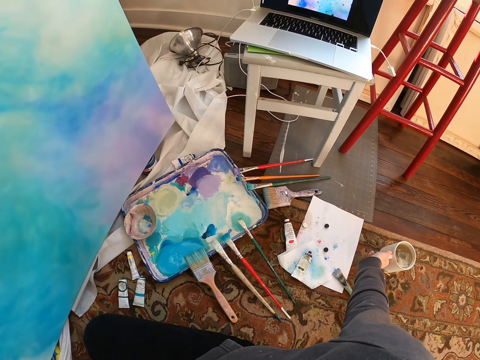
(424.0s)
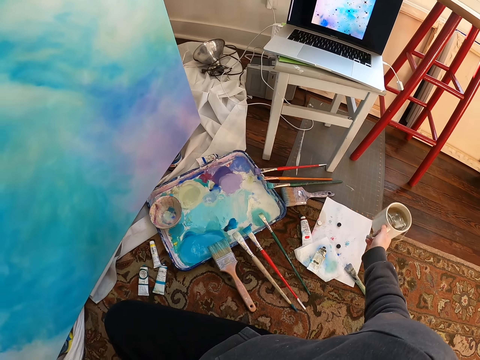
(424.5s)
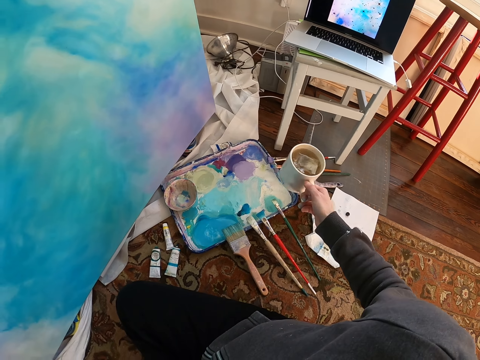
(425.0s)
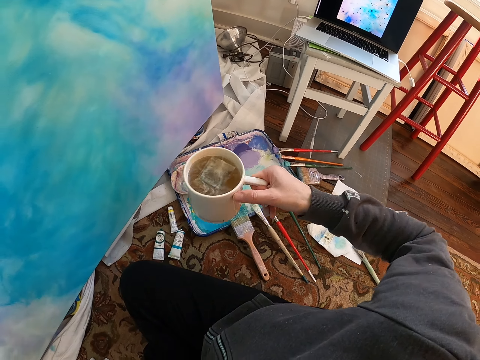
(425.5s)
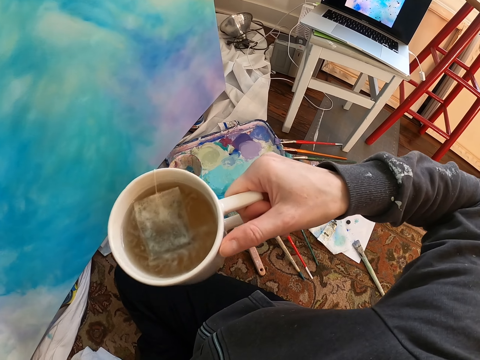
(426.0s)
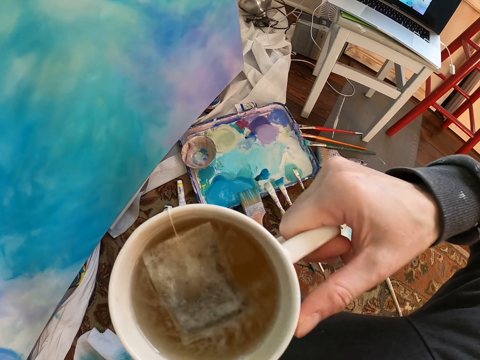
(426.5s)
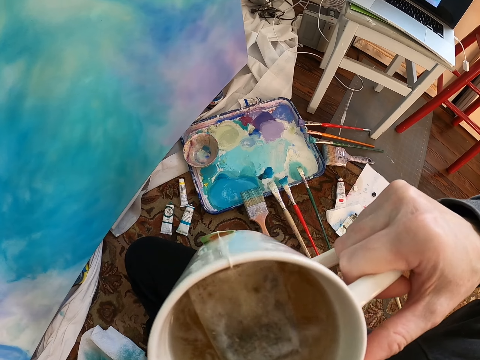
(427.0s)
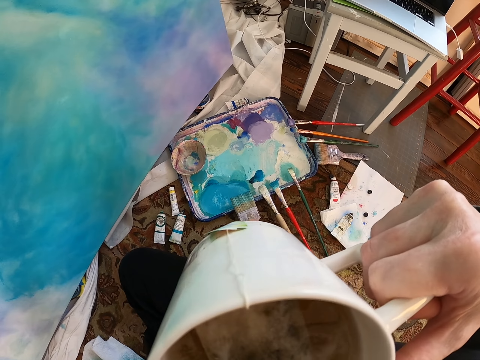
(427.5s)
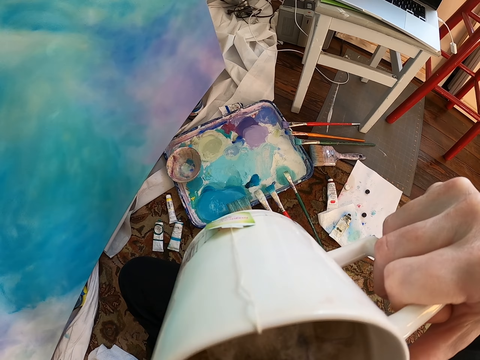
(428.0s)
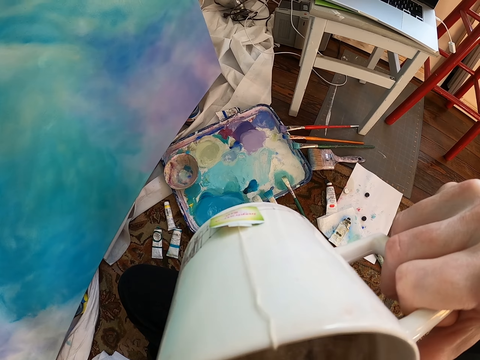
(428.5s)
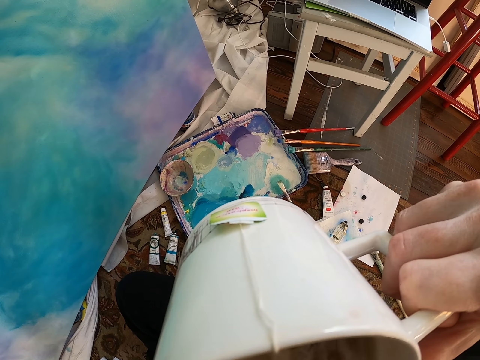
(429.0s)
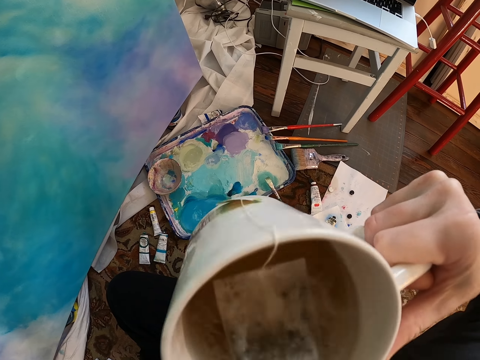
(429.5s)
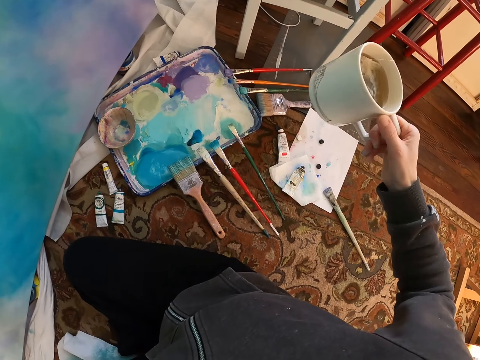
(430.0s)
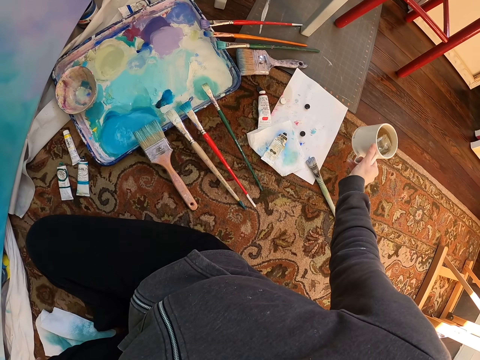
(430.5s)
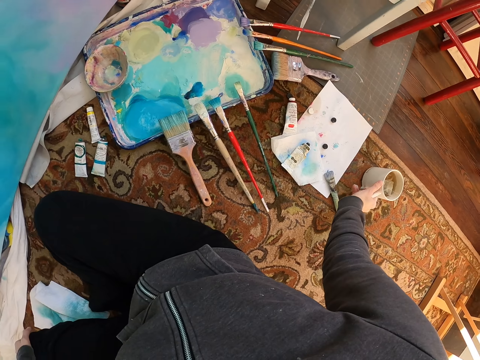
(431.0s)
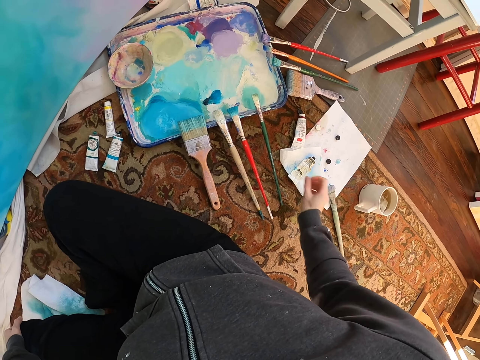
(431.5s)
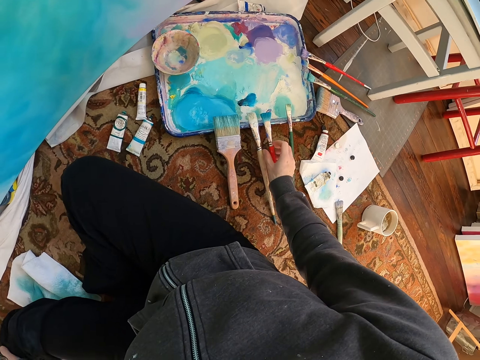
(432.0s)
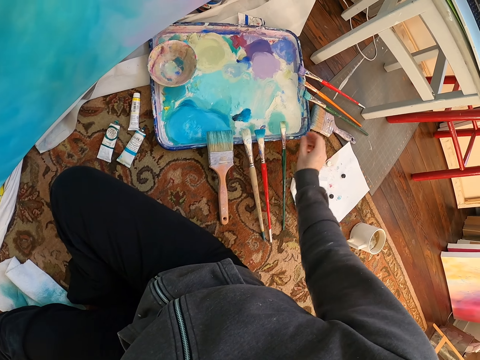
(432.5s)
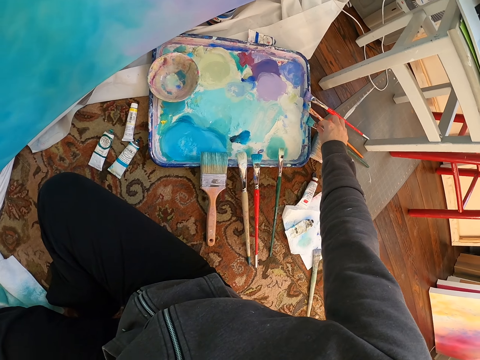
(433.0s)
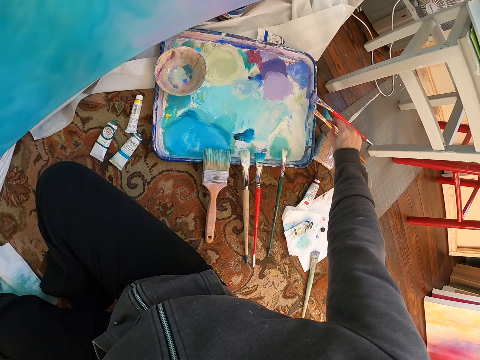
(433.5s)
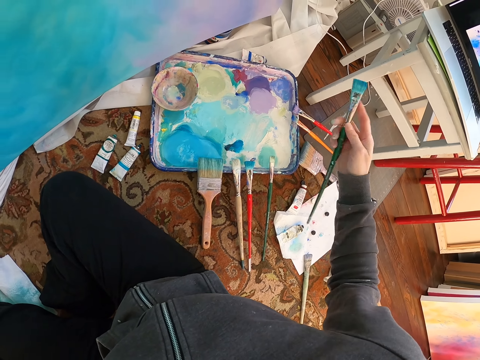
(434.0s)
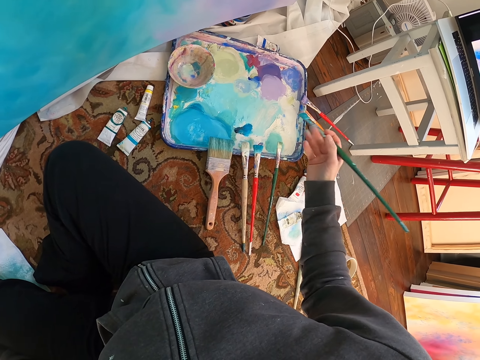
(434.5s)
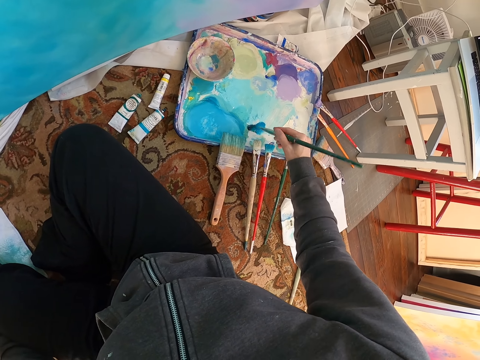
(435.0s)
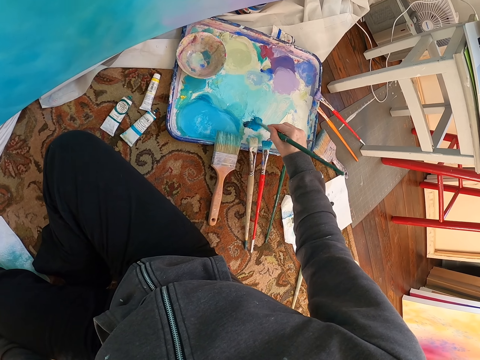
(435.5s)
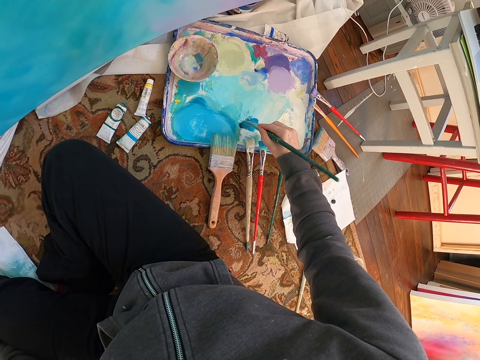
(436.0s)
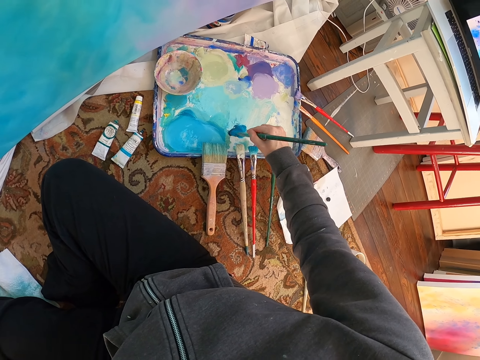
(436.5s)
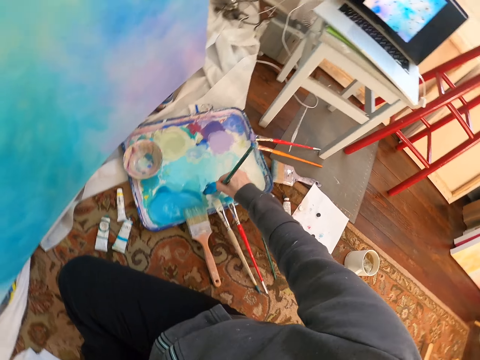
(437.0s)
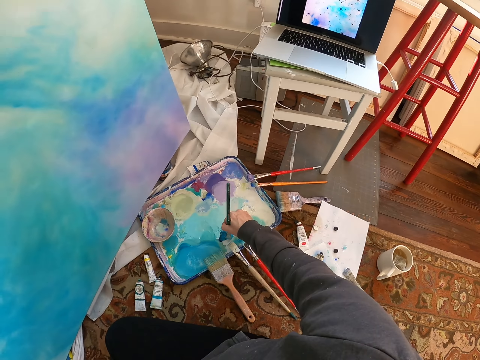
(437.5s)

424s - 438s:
The camera wearer picks up a cup from the floor. They drink tea from the cup. They place the cup on the floor. They touch the brush. They pick up the brush. They dip the brush in paint on the palette.

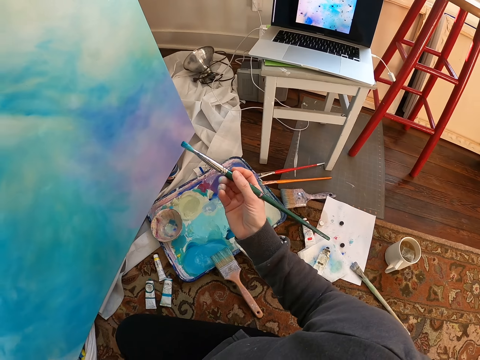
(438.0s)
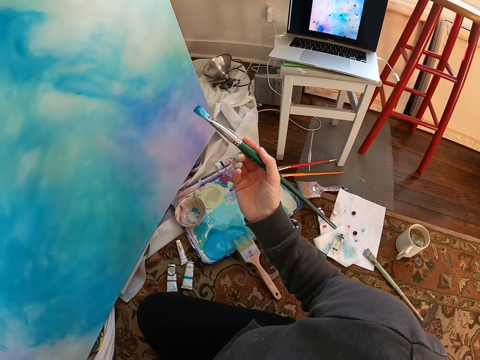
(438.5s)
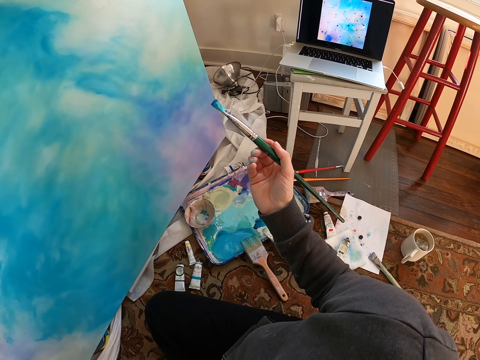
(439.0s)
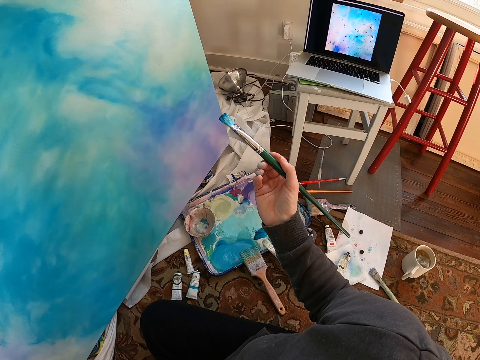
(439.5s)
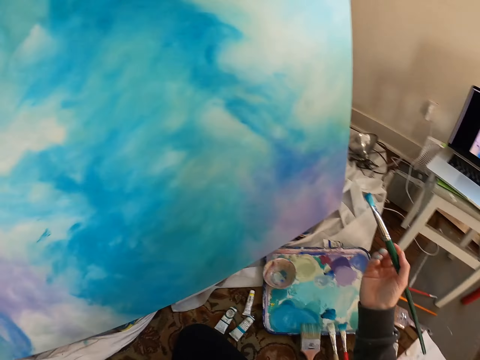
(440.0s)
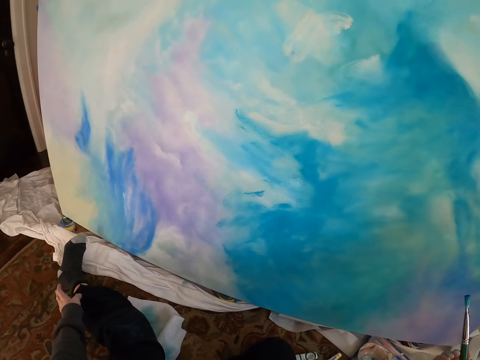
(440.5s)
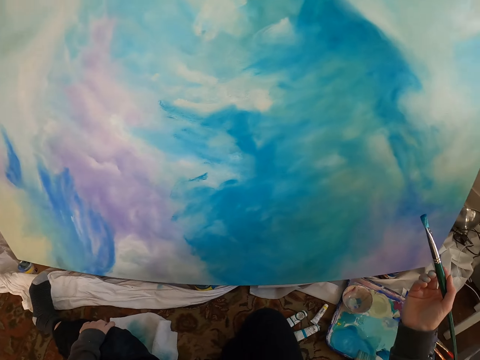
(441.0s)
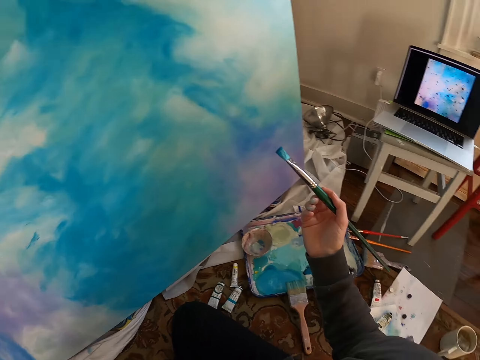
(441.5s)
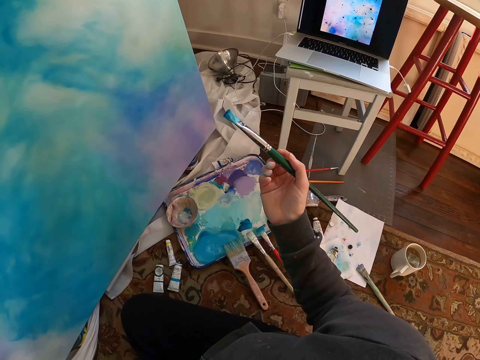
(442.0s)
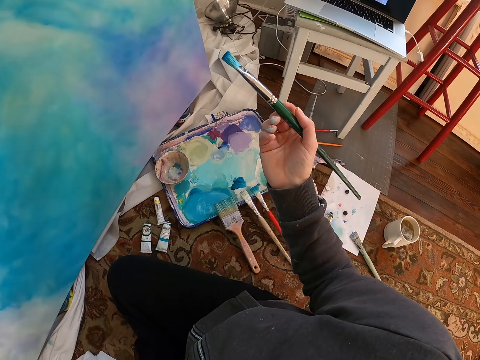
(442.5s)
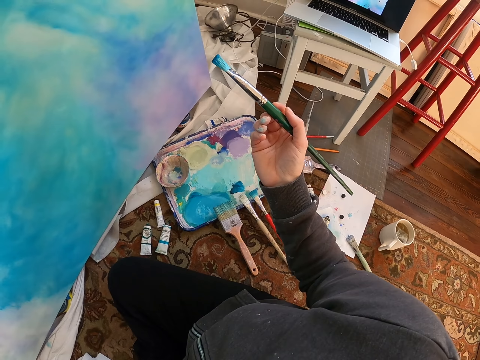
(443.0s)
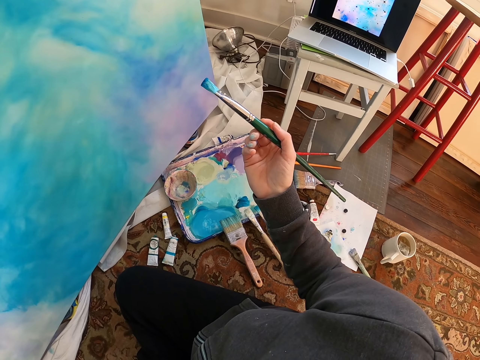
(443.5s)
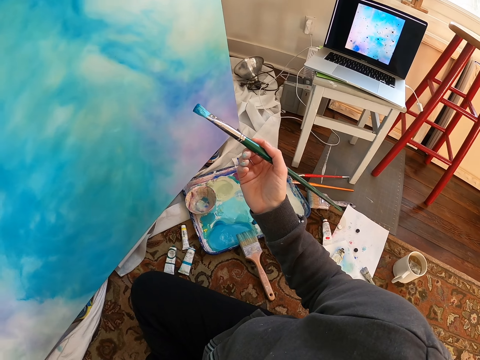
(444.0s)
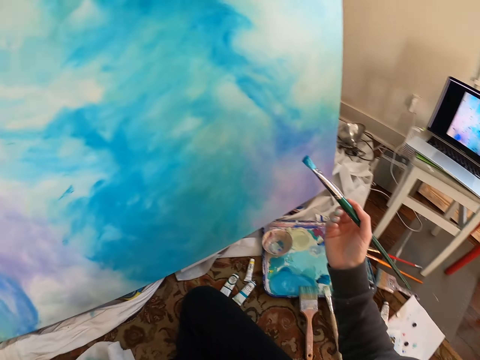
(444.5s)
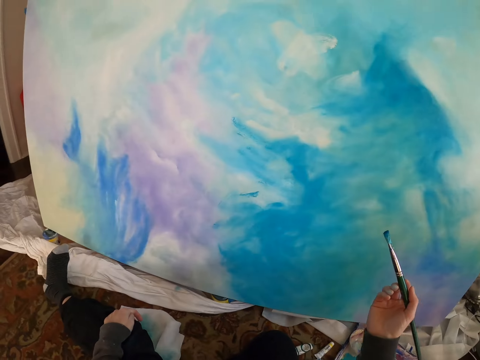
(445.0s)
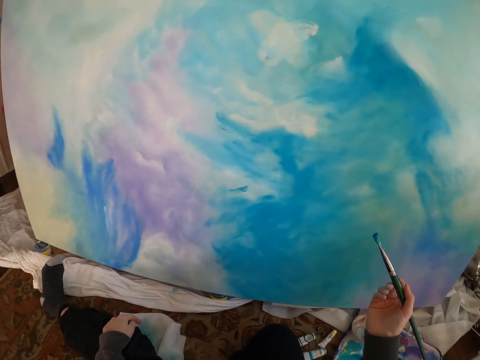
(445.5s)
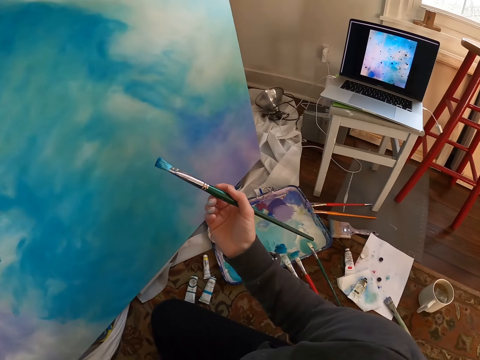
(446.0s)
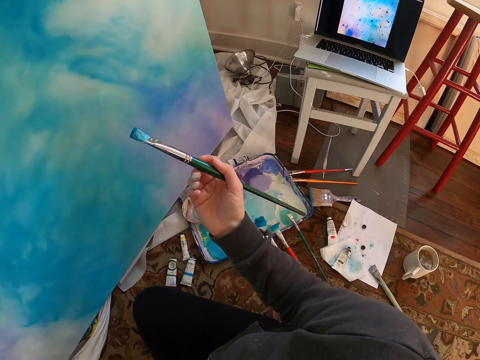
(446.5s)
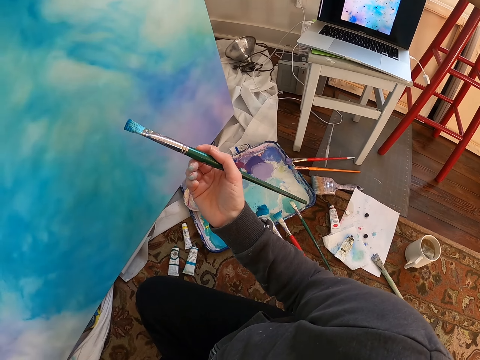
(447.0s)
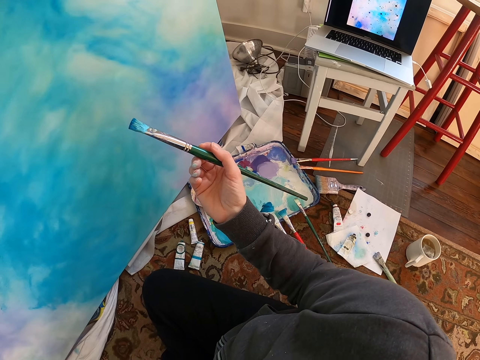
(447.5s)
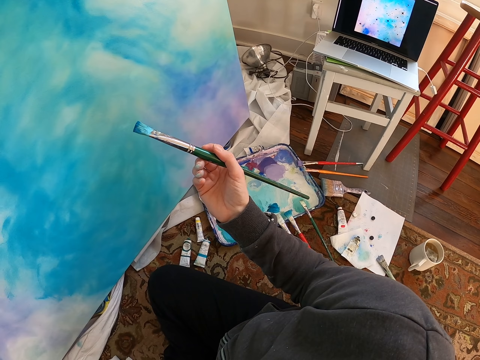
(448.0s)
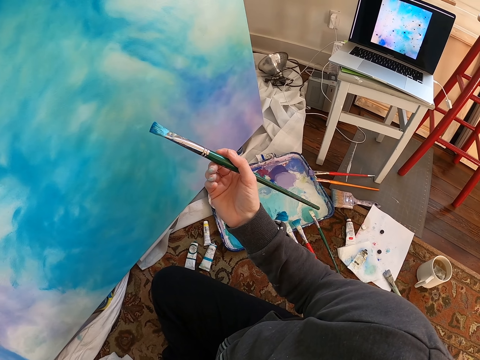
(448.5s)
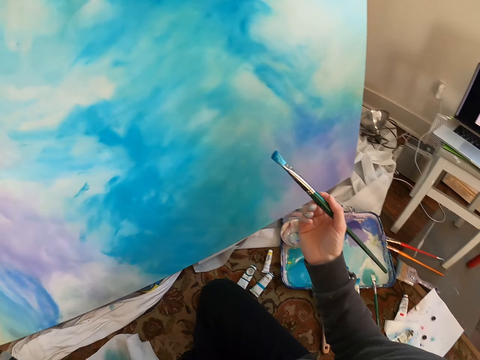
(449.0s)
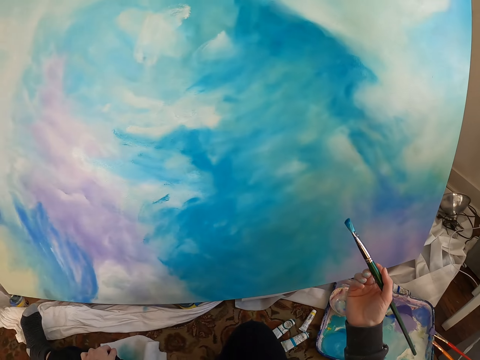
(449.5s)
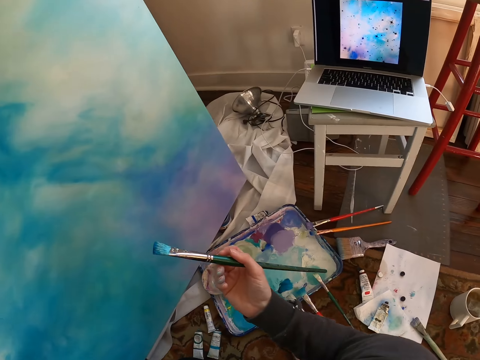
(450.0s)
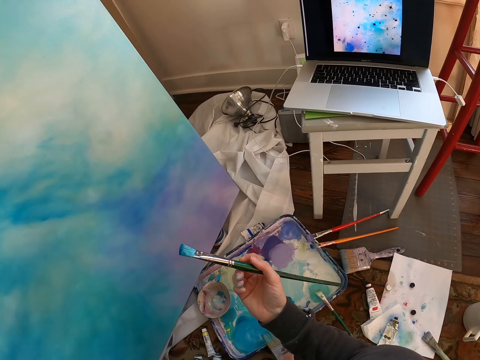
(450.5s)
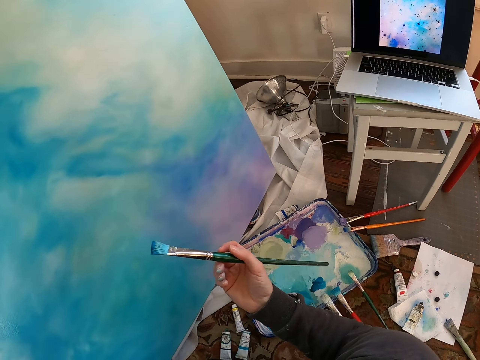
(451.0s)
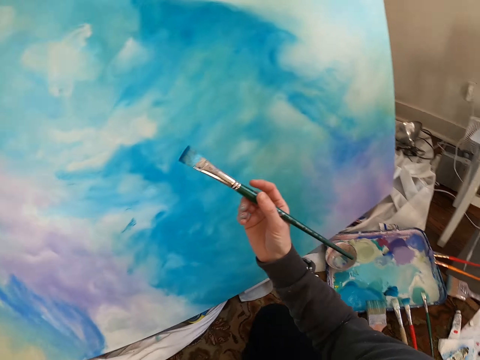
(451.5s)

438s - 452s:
The camera wearer lifts the brush. They look at the brush, look at the painting, and look around.
